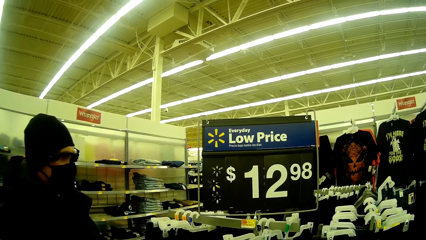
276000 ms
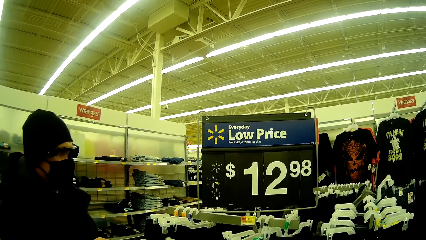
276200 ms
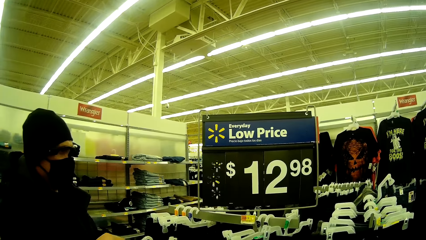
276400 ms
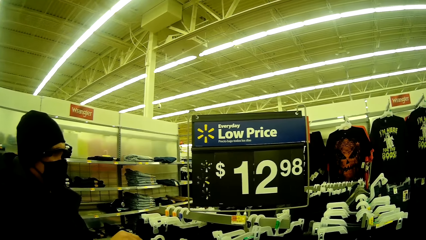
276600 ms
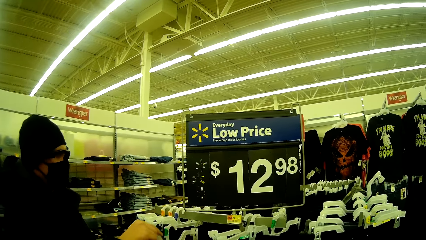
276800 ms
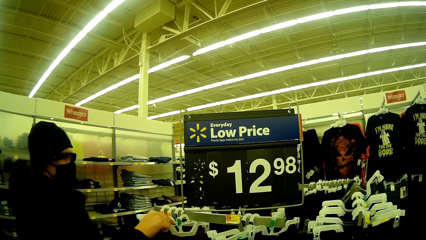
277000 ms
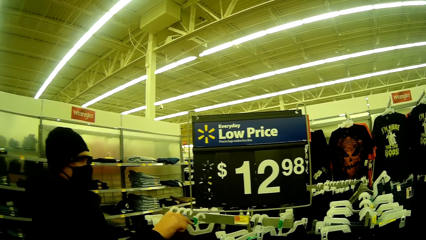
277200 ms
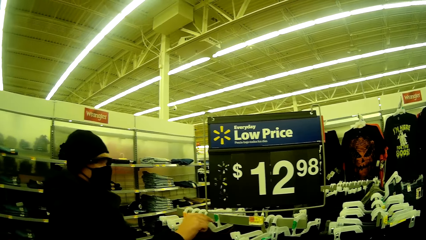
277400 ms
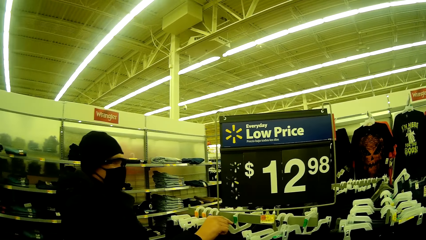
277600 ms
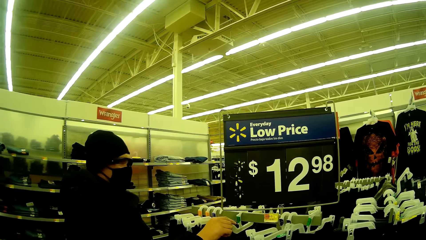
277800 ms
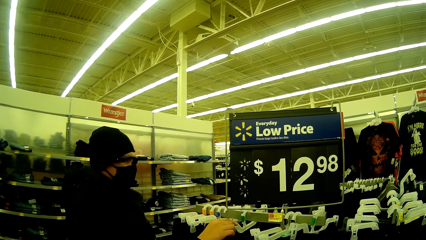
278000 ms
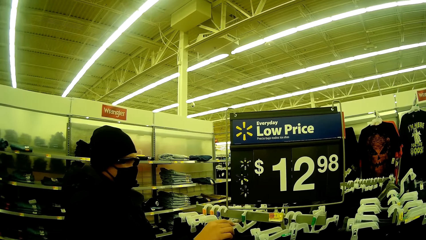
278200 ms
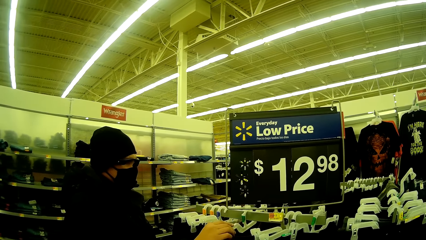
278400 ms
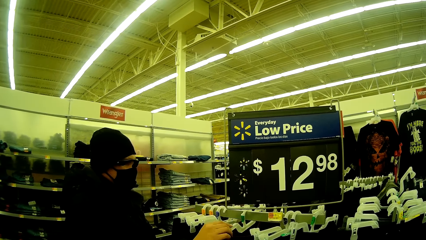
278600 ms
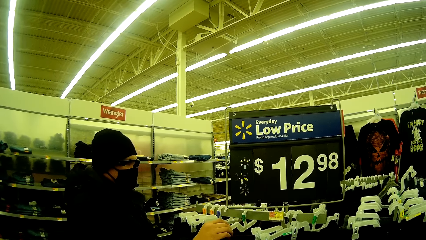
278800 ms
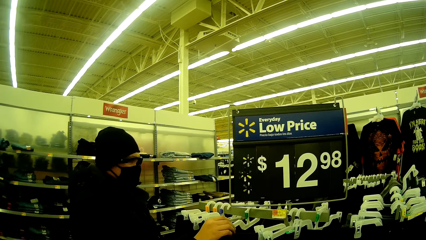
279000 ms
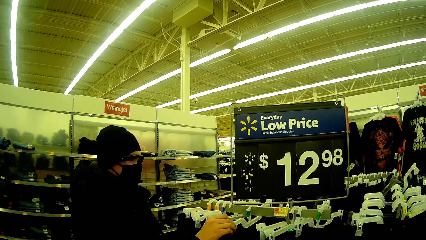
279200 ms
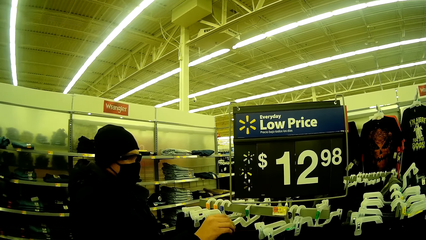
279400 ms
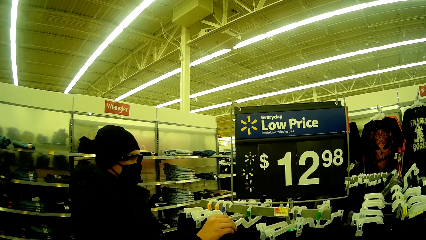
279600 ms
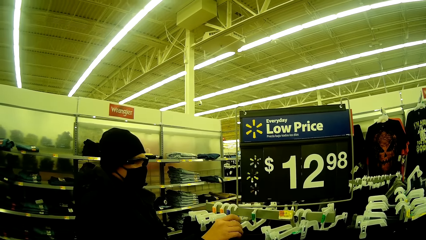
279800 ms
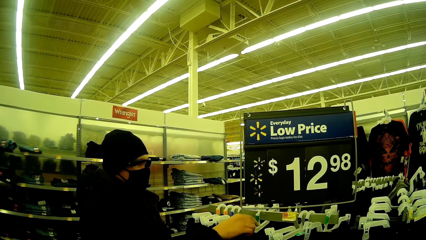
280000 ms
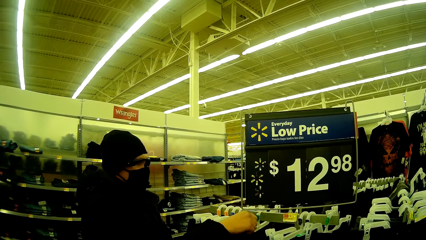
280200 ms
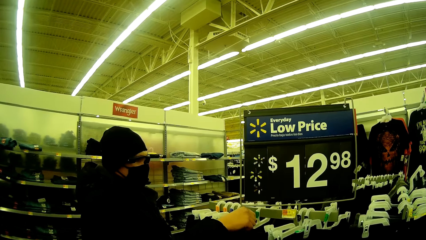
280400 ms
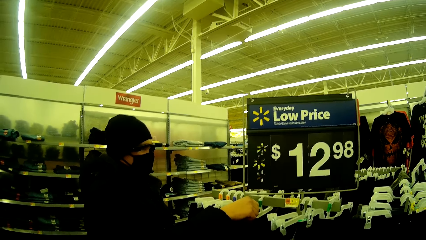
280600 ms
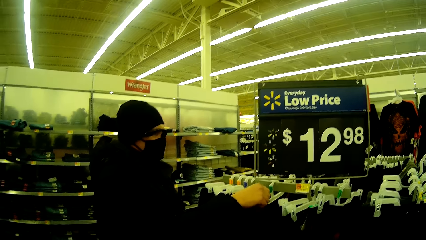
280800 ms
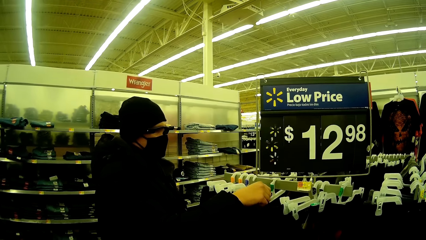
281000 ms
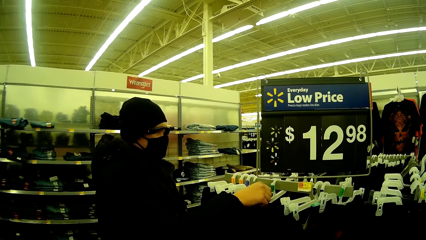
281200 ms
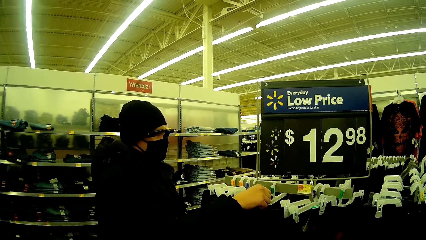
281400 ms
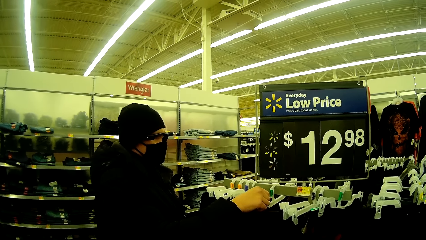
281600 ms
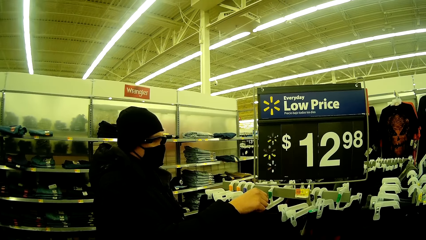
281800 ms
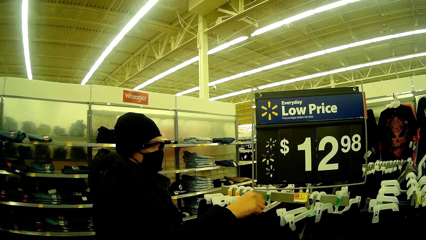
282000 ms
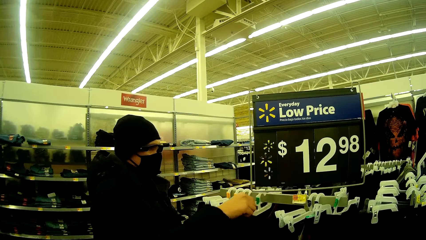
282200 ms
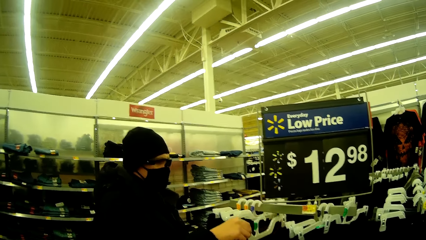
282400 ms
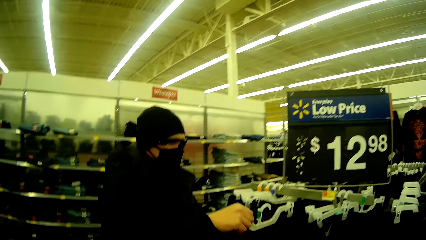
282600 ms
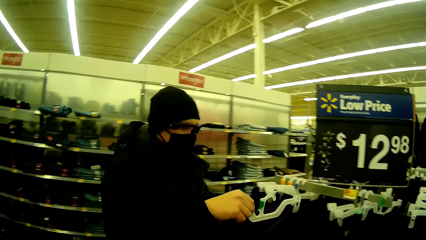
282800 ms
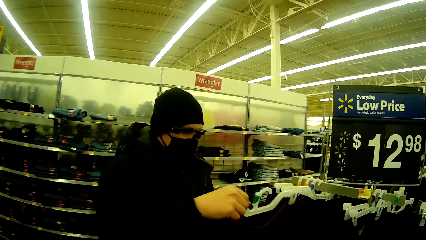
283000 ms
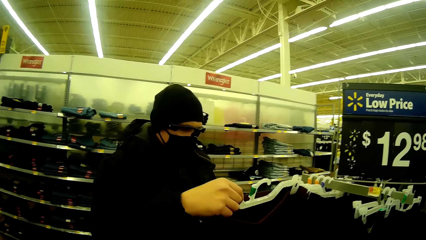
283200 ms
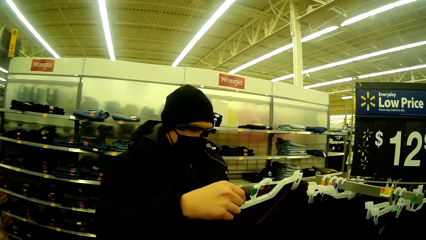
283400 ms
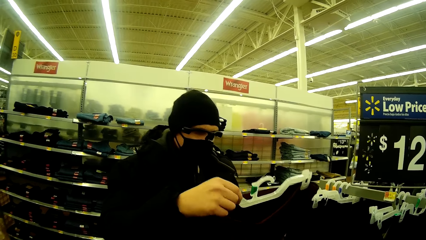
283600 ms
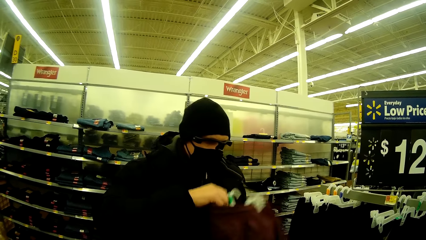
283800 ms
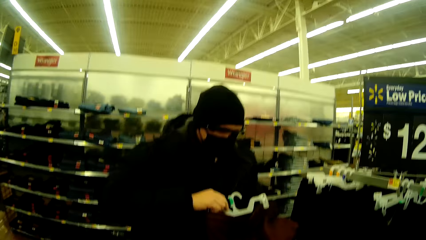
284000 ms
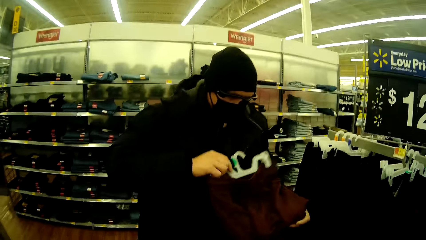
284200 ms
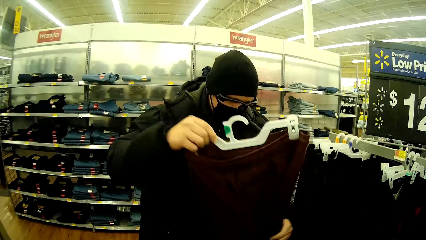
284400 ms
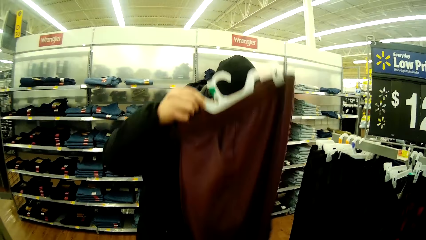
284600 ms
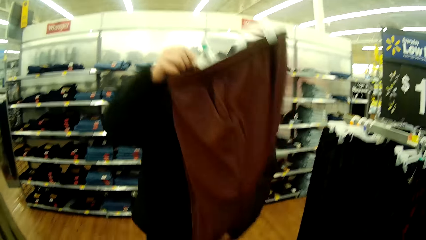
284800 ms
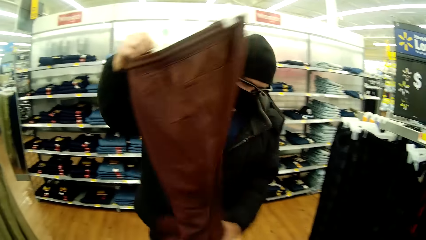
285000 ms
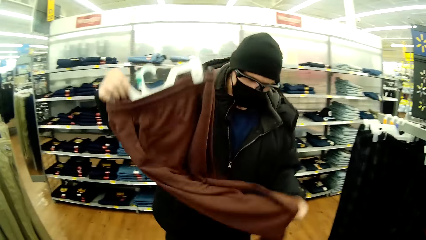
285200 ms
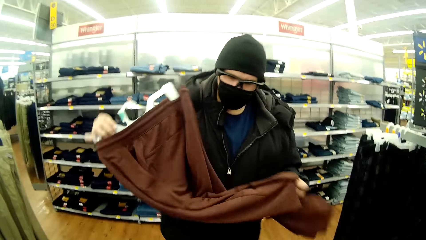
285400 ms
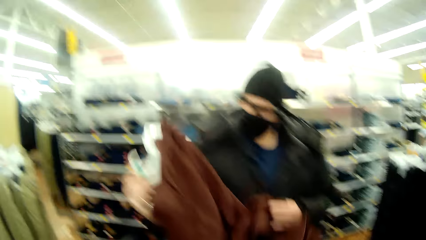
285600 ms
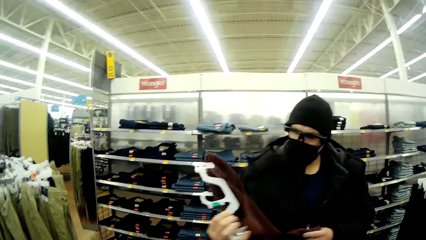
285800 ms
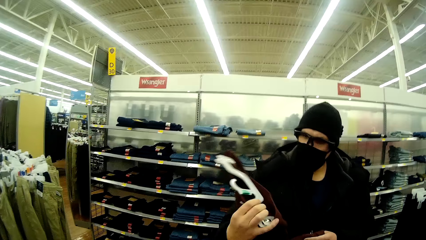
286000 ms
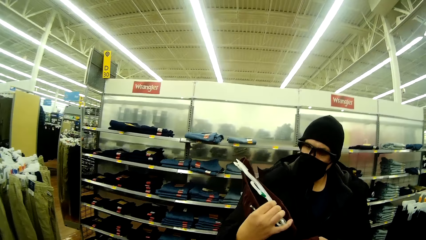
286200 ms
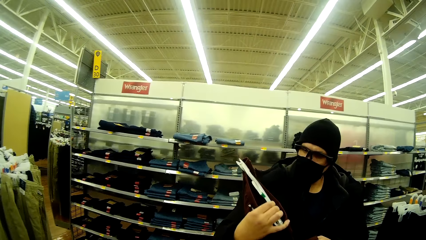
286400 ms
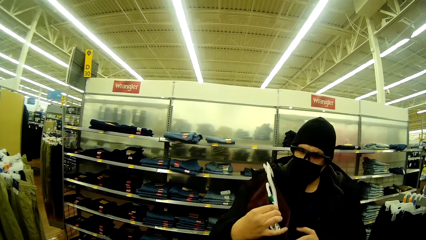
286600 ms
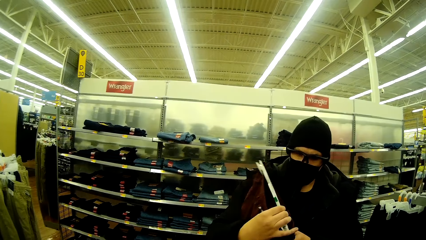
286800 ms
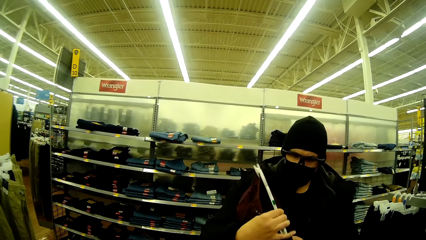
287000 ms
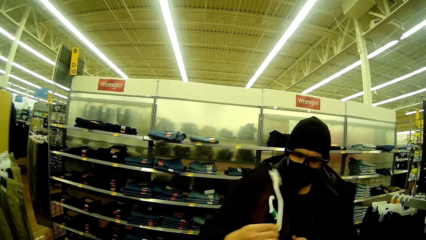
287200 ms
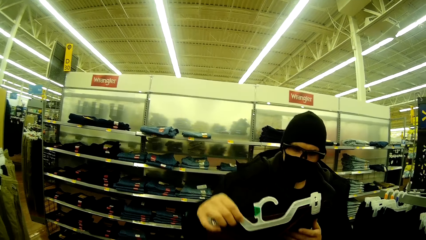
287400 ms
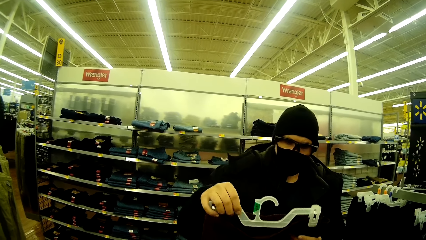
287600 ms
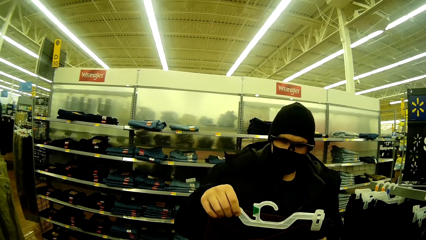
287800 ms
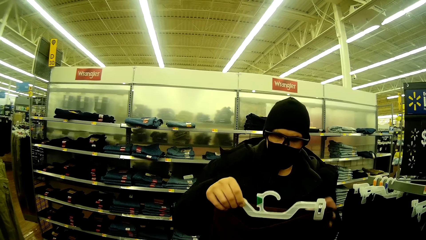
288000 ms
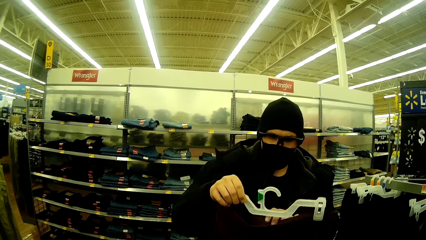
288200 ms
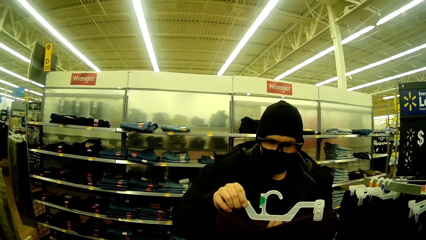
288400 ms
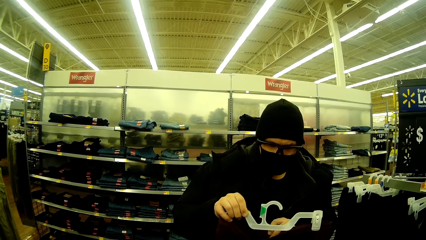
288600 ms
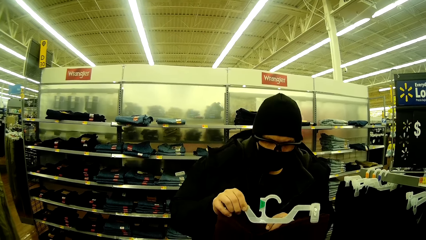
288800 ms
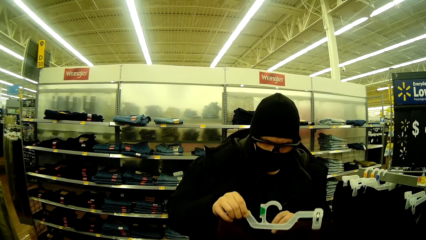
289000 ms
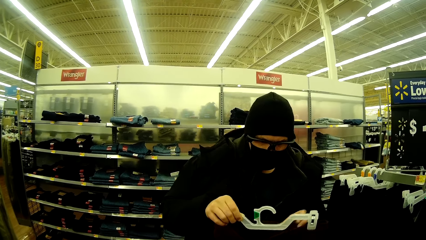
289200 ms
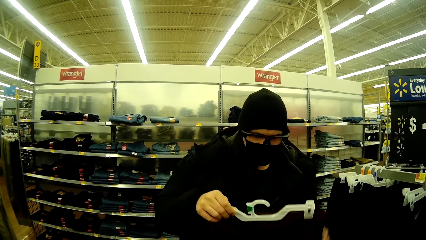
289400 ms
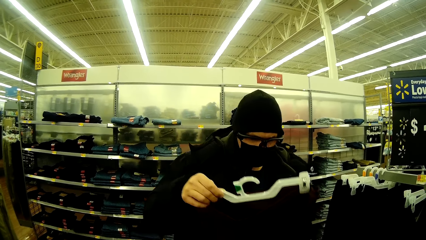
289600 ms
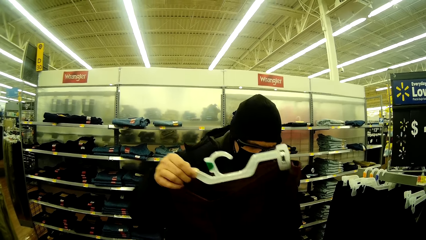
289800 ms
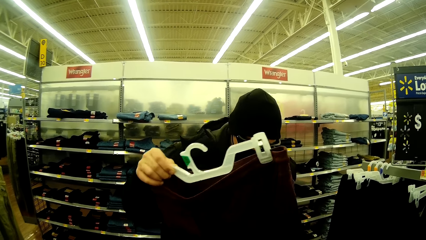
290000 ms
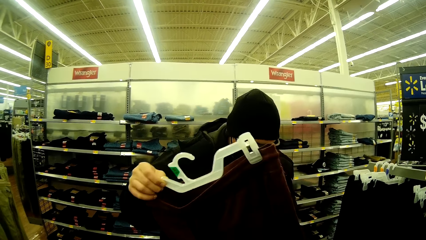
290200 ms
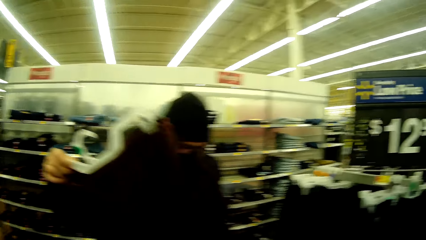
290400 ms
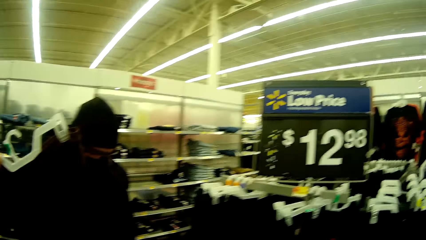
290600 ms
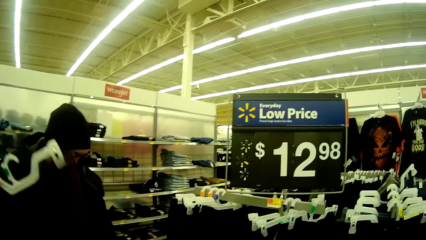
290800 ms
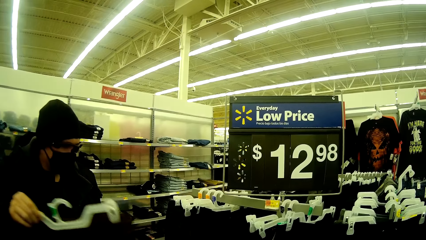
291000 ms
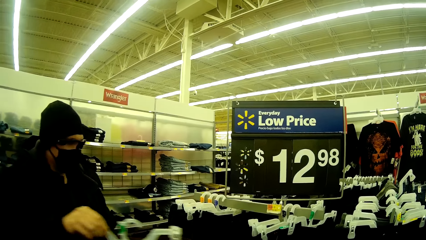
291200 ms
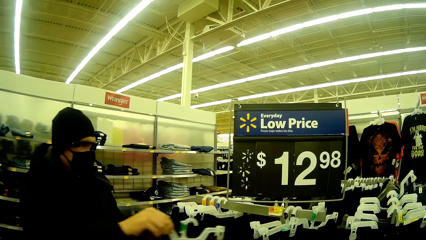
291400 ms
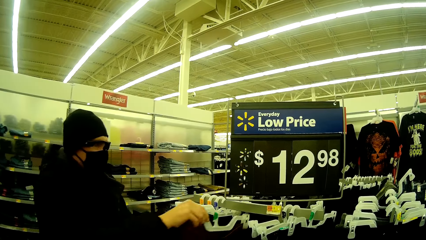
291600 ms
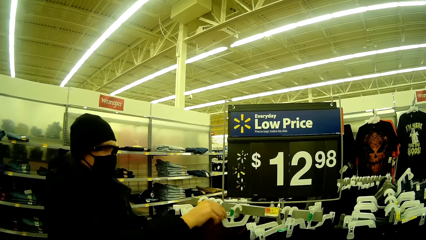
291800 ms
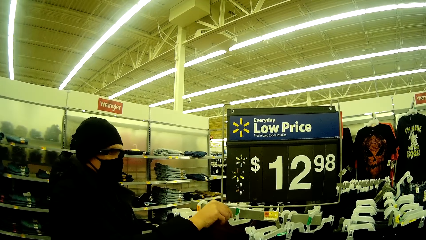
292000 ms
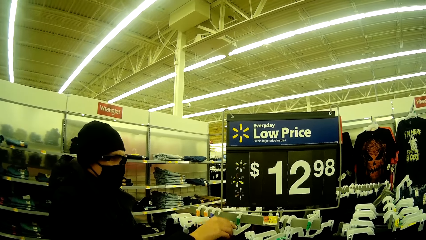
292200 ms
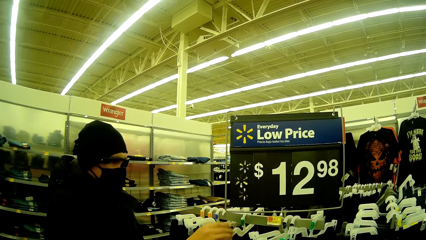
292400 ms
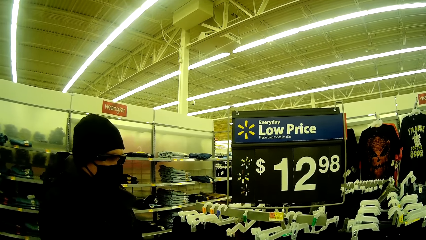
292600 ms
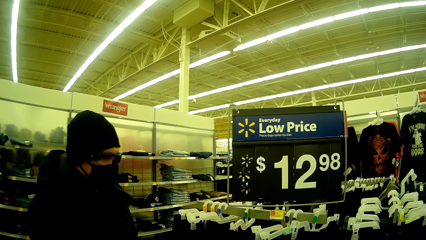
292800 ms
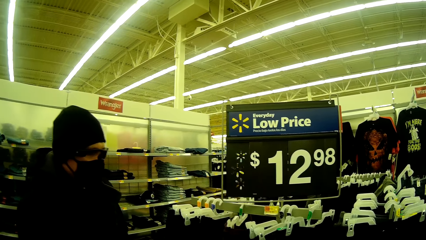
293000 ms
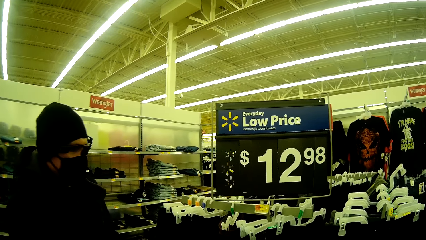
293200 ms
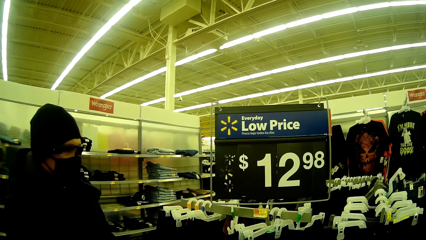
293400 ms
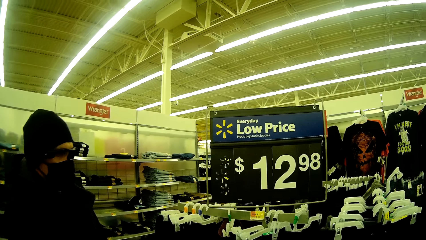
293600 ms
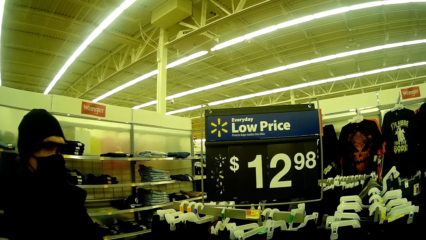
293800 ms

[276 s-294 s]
The camera wearer converses with a man. The man returns a cloth to the stand. The man converses with the camera wearer. The man carries the cloth from the hanger. The man picks the cloth from the stand. The man looks at the cloth. A woman returns the trouser to the clothes rack.
